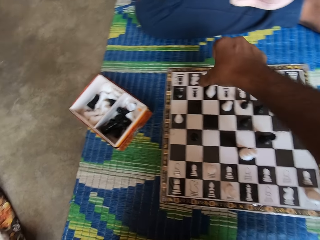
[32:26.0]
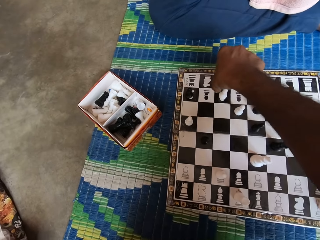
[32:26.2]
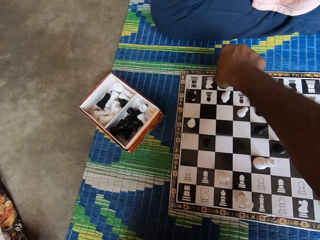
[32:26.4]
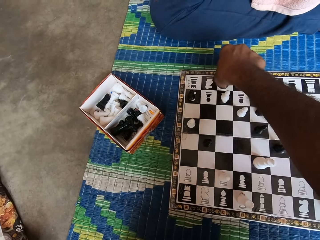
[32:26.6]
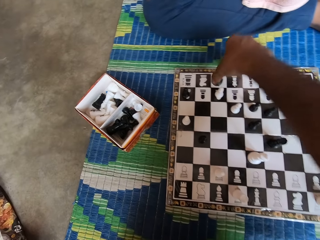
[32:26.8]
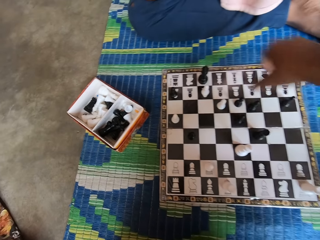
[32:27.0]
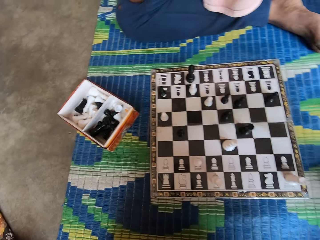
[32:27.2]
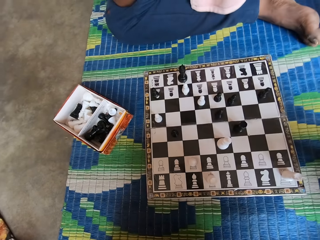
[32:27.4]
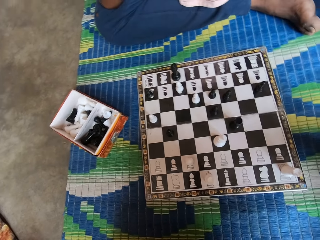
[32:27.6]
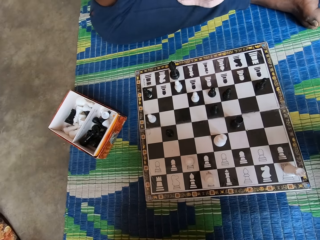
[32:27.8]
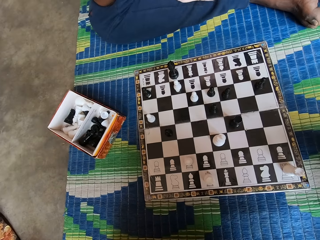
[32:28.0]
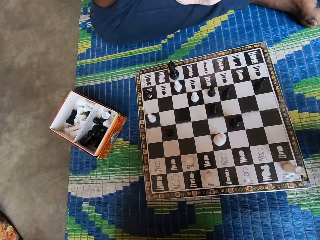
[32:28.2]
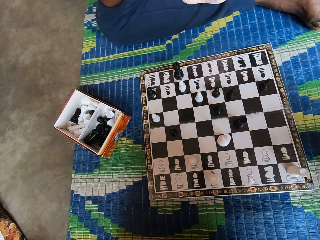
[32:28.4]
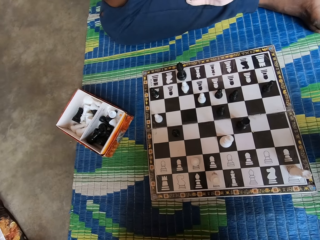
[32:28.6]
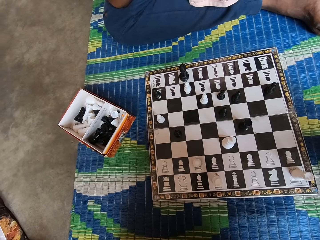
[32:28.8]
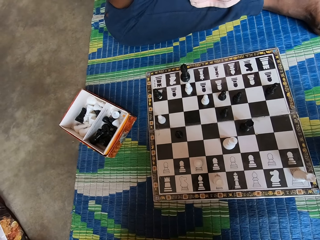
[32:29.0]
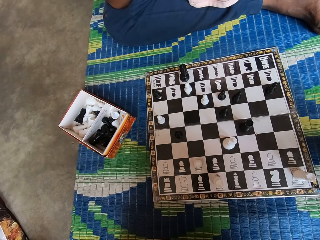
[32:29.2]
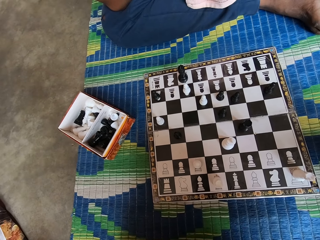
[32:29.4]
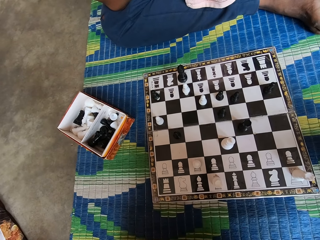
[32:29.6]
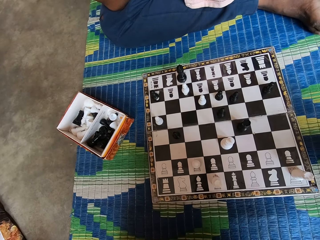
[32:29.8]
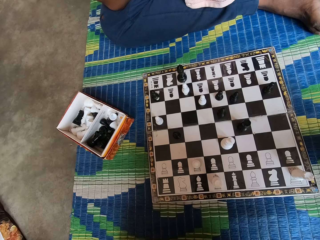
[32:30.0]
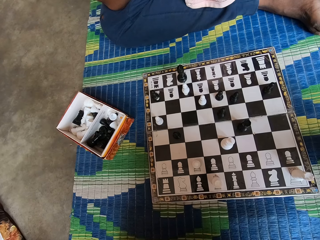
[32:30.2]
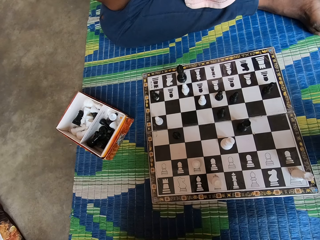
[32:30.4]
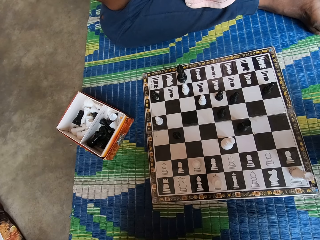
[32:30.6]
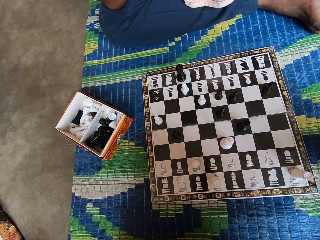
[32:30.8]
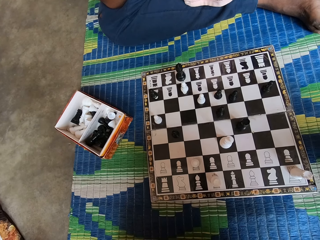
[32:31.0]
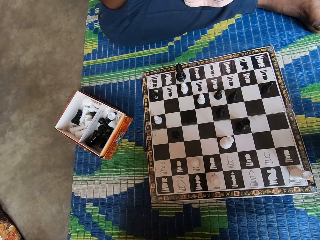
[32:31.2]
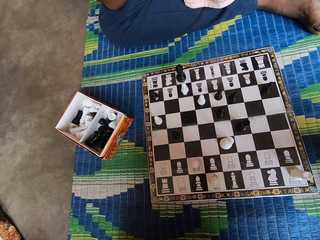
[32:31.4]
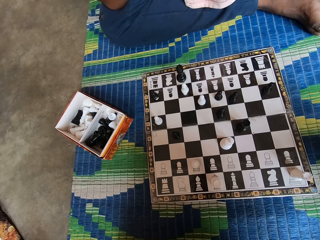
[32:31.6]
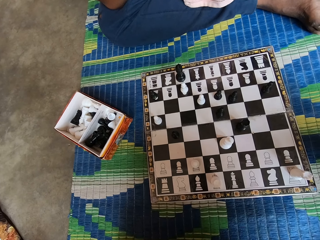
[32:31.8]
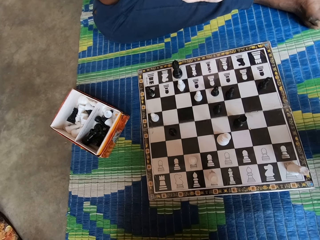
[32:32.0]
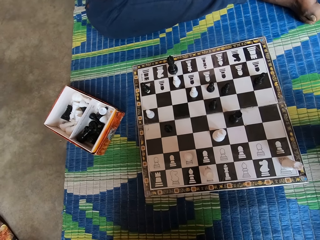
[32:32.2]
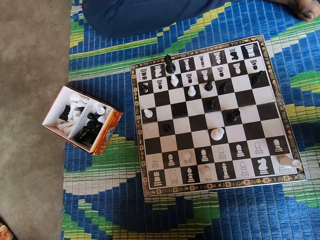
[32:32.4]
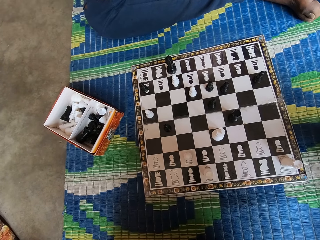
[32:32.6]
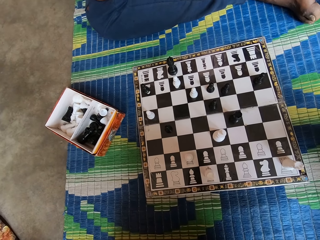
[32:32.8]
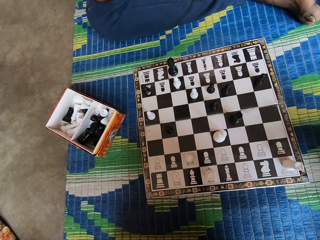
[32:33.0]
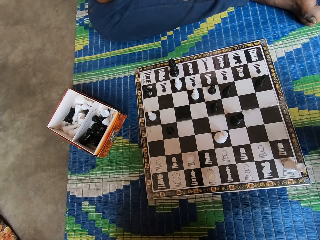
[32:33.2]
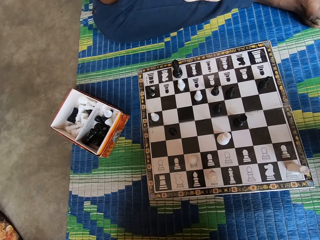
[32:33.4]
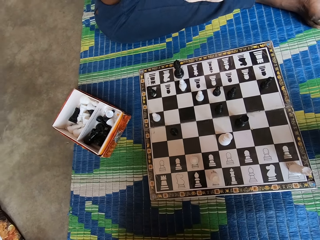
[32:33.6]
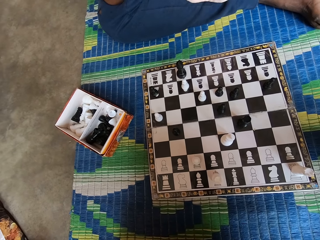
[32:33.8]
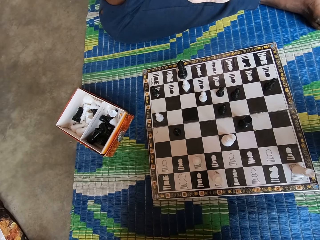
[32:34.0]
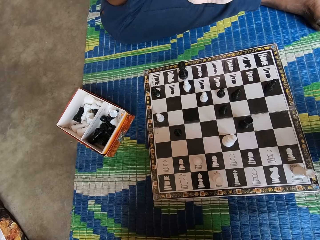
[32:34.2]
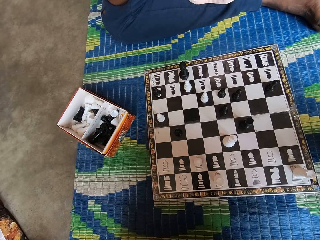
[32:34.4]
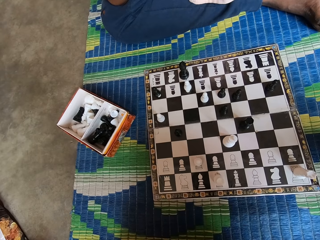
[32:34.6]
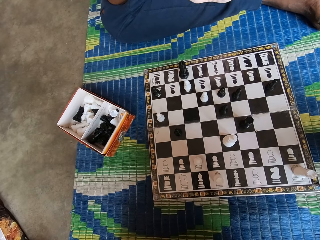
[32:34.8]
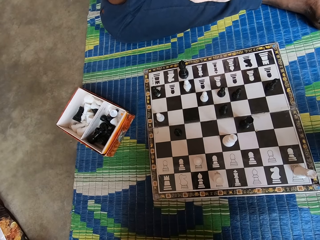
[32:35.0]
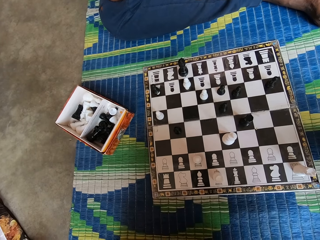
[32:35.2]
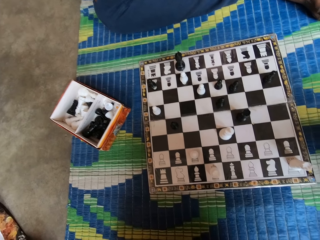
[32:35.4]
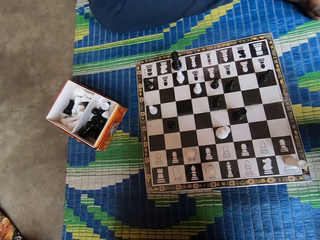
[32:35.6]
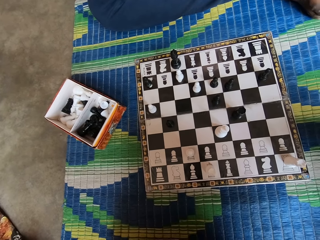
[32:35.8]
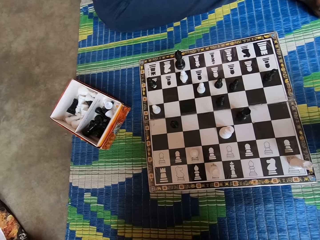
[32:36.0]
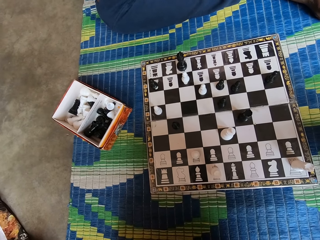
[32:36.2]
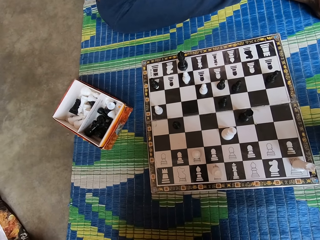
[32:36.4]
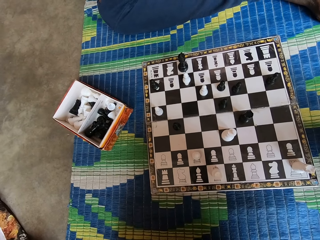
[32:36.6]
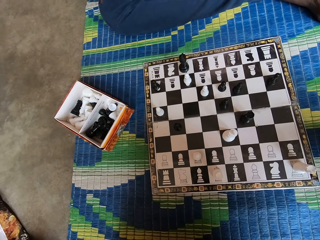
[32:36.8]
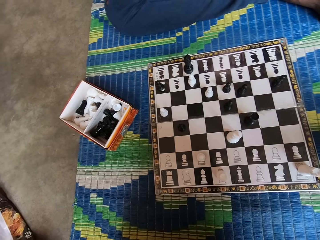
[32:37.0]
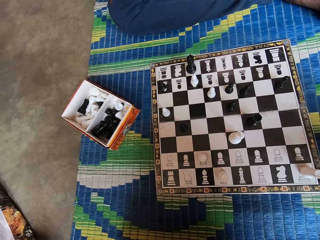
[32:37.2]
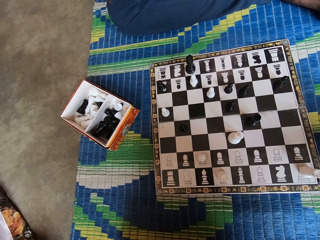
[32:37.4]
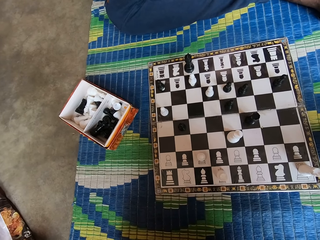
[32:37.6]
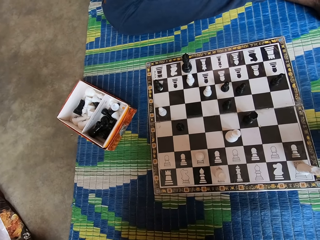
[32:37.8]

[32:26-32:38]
The camera wearer touches a chess piece. They move a pawn on the chessboard.

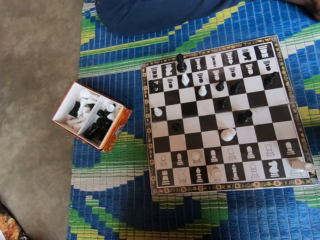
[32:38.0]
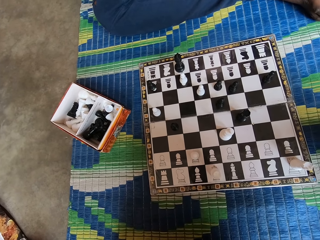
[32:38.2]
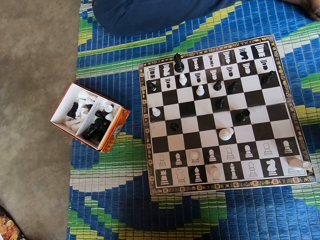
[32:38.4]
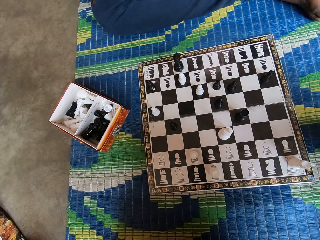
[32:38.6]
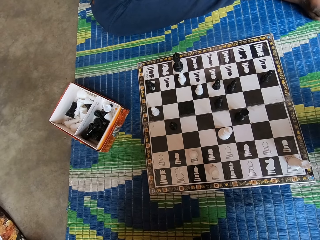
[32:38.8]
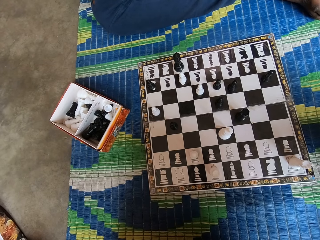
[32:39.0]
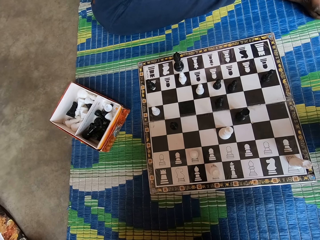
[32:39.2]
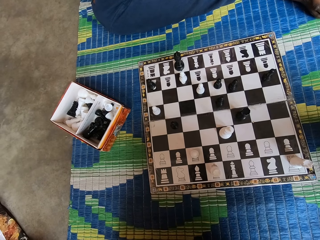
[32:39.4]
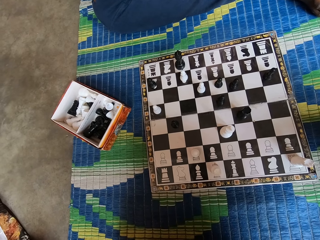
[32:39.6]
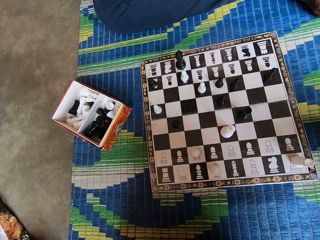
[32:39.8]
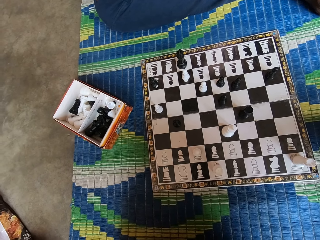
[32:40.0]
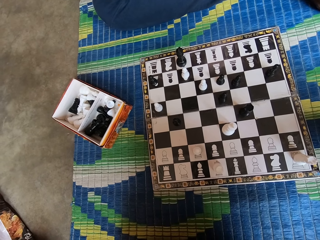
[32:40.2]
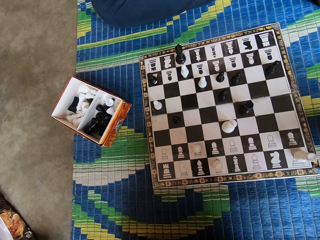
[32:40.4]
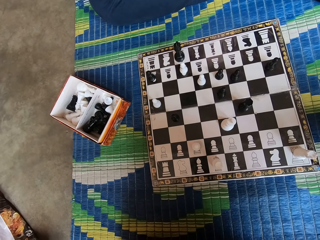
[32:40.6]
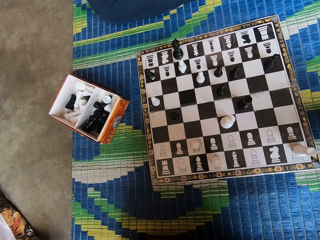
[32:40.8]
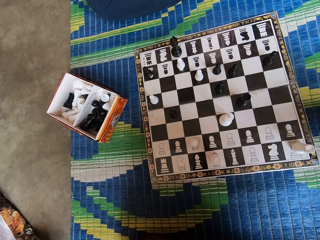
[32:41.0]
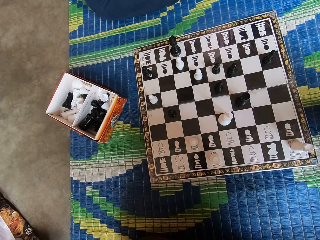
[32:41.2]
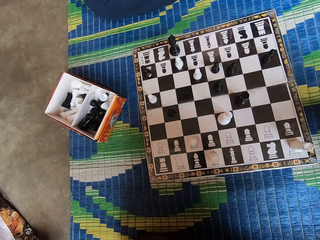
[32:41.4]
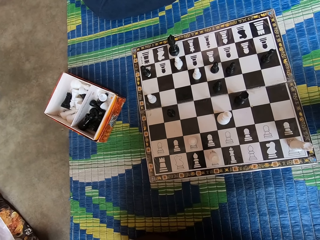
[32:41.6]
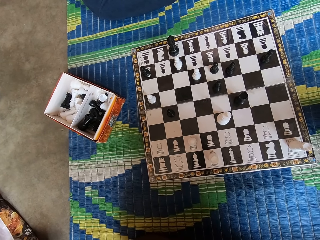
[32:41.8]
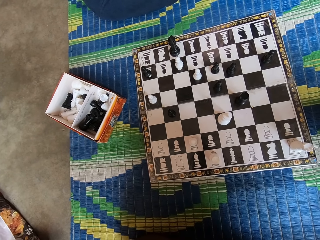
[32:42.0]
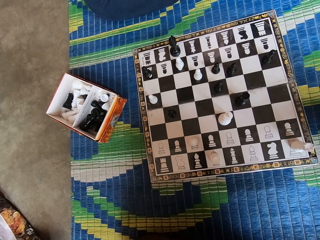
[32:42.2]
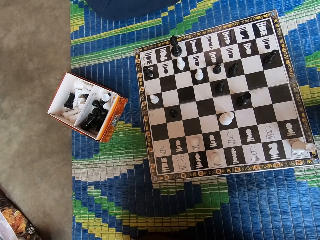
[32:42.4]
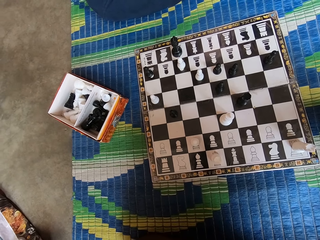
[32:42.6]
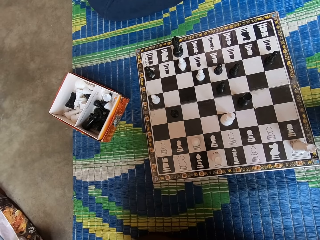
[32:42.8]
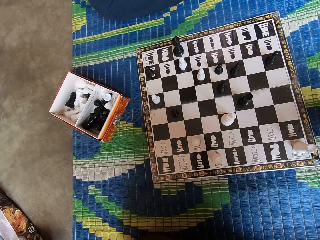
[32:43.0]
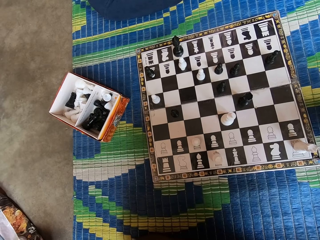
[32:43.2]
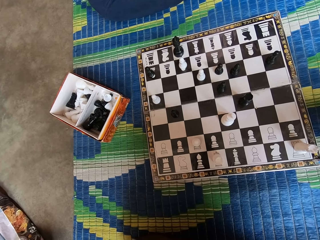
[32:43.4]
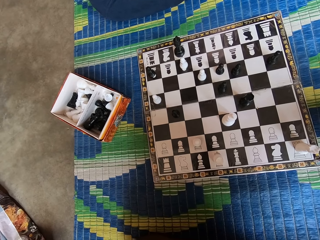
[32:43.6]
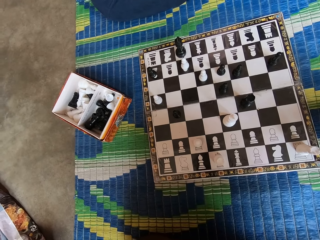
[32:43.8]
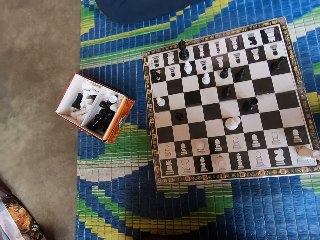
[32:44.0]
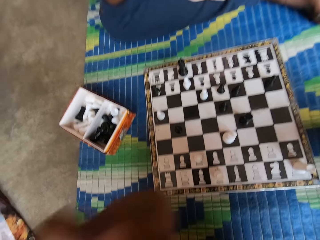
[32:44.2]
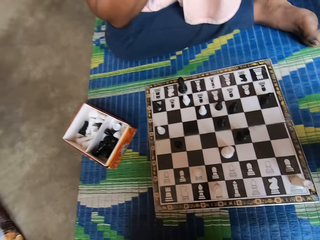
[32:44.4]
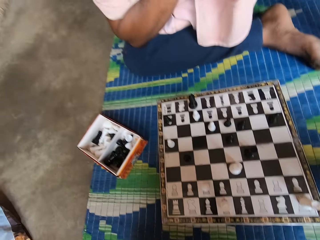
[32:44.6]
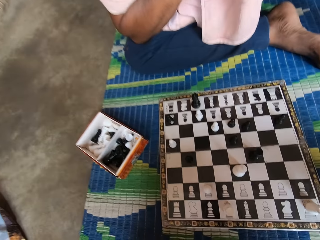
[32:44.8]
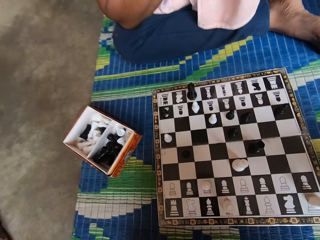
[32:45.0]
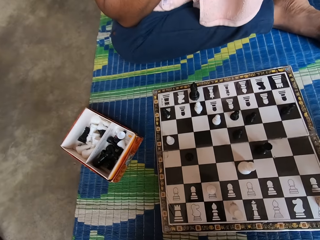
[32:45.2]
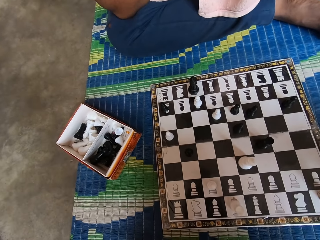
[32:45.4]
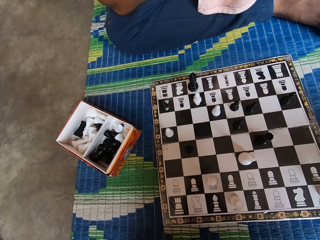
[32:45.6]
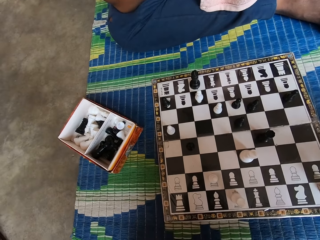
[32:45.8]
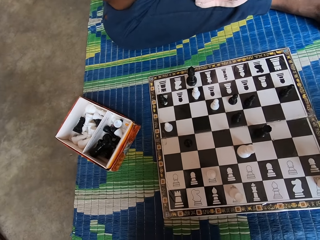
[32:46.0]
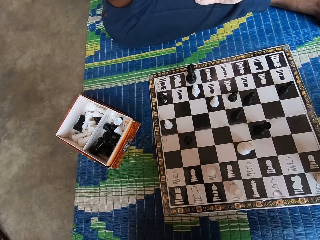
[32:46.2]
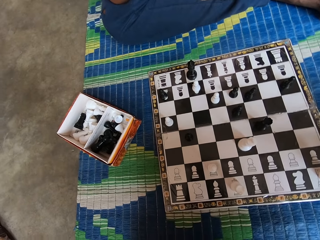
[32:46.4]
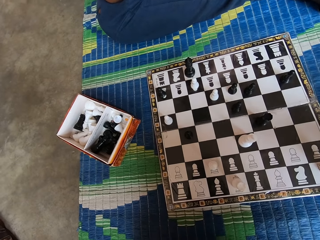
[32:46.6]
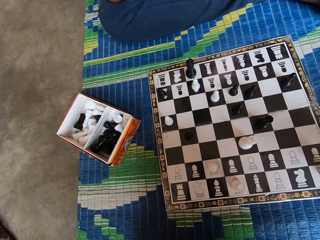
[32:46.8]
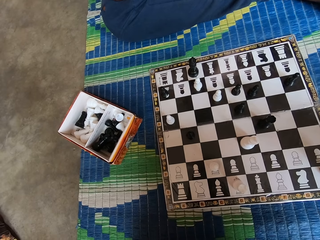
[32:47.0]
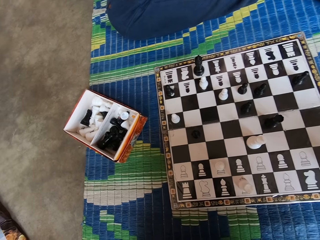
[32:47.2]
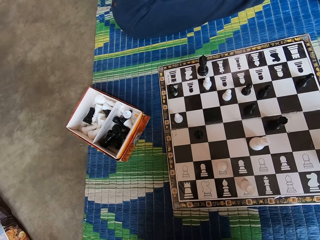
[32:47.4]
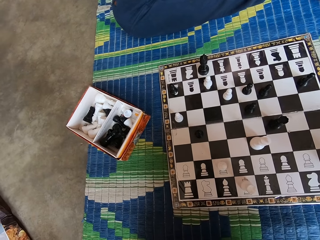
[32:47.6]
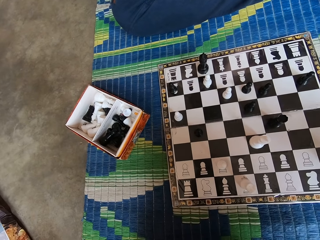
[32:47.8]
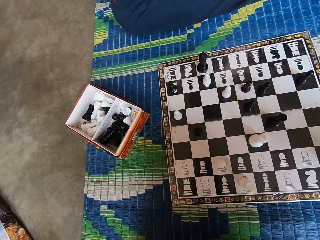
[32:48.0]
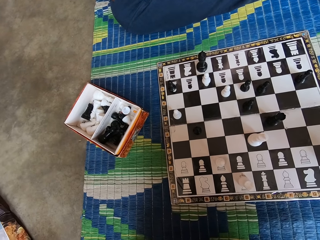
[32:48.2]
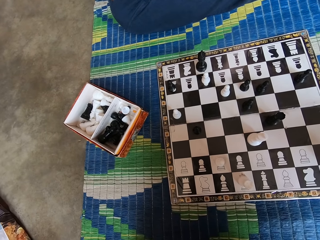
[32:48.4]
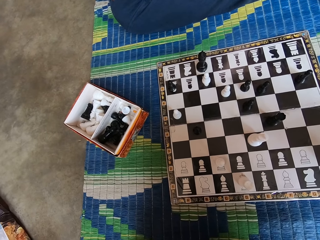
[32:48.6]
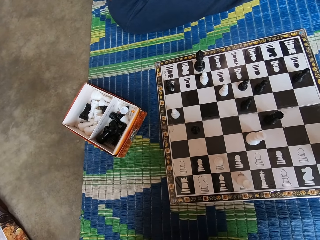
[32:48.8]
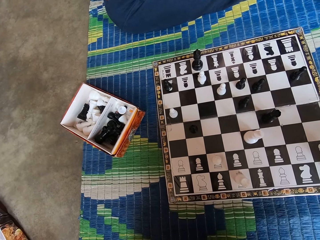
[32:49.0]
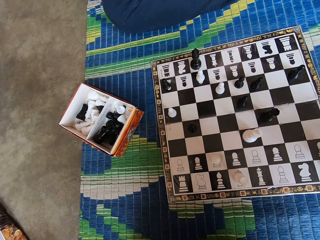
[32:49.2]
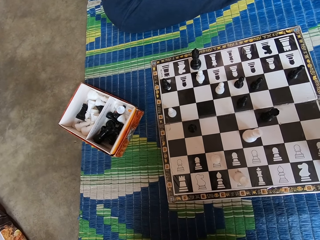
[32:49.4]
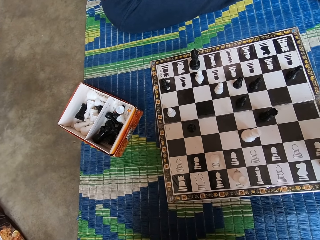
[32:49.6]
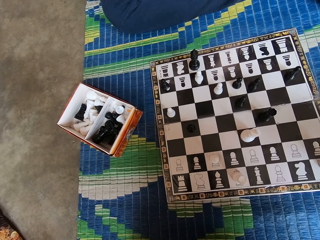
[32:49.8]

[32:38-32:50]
The camera wearer lifts his hand.
